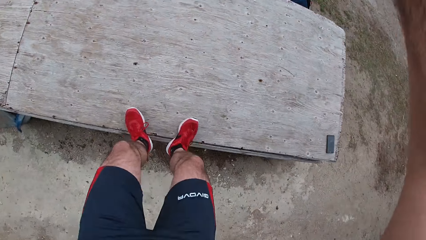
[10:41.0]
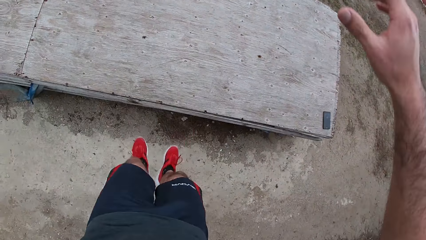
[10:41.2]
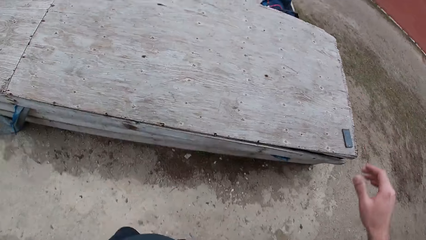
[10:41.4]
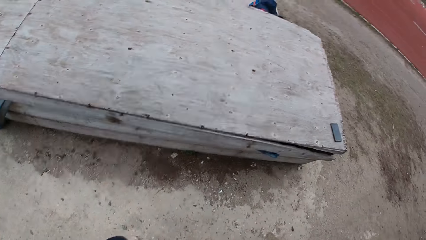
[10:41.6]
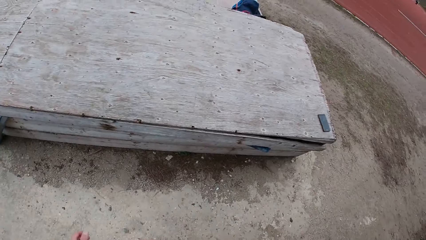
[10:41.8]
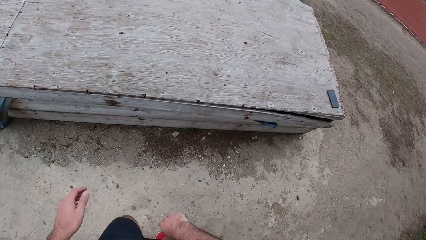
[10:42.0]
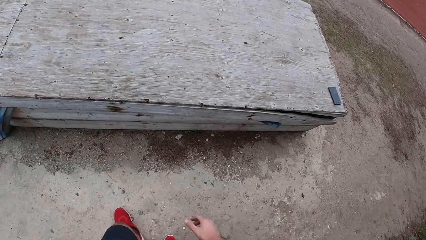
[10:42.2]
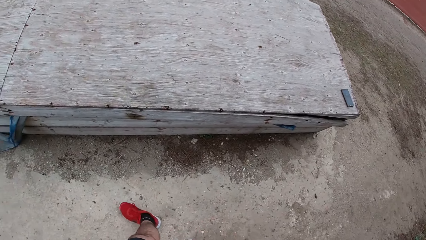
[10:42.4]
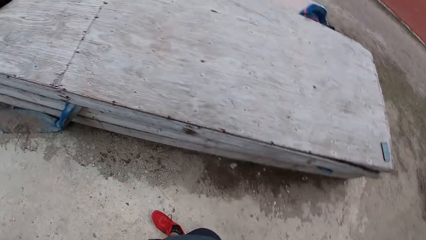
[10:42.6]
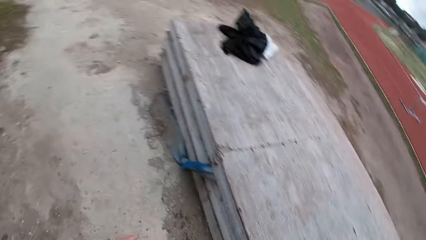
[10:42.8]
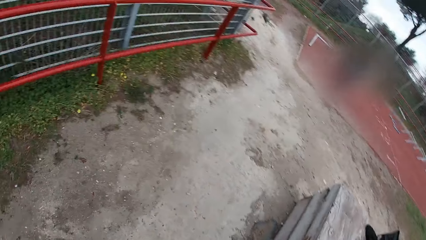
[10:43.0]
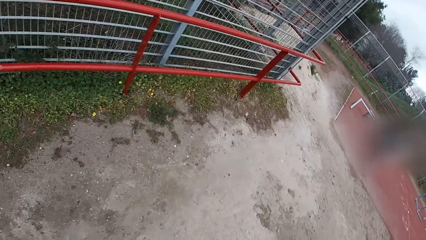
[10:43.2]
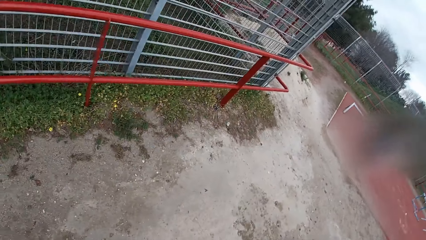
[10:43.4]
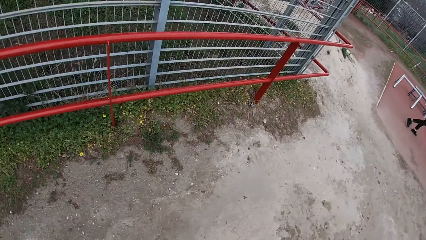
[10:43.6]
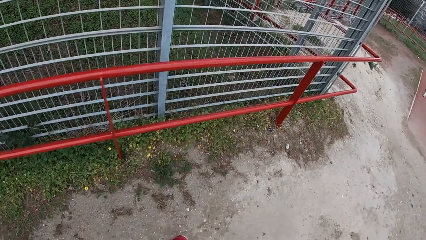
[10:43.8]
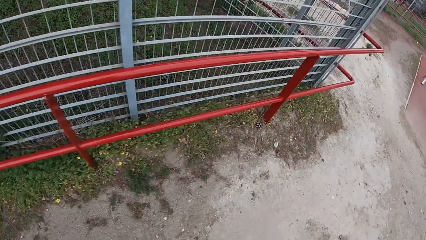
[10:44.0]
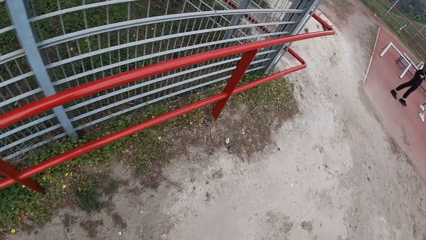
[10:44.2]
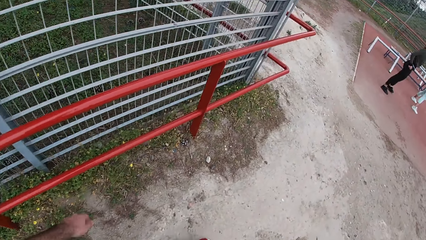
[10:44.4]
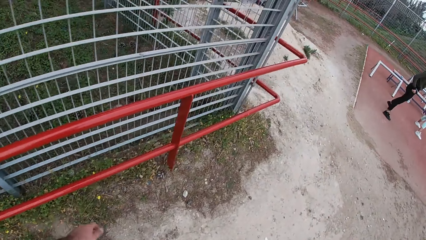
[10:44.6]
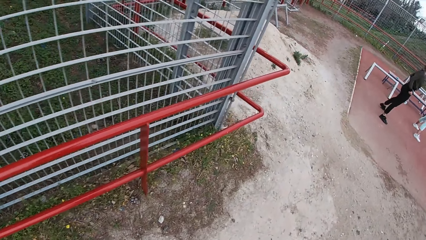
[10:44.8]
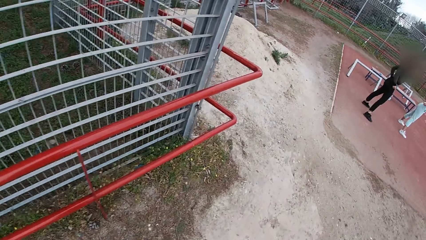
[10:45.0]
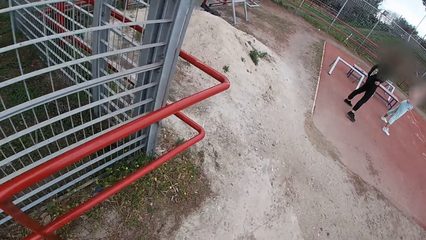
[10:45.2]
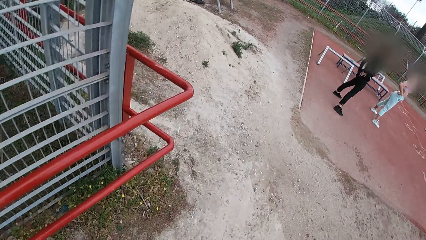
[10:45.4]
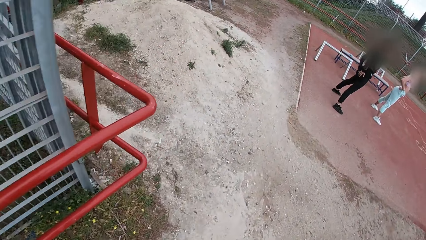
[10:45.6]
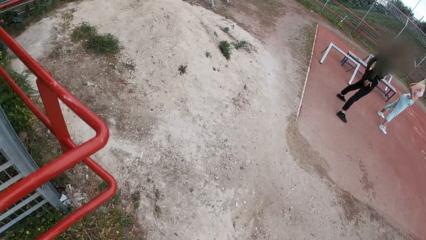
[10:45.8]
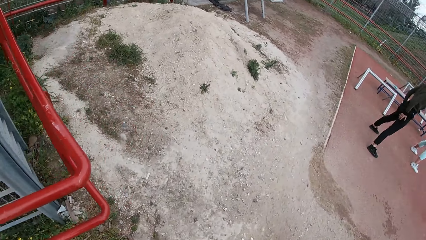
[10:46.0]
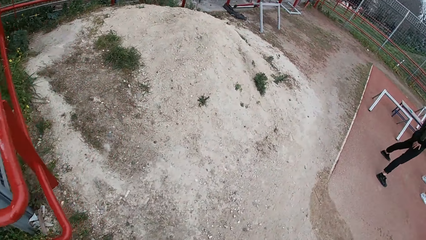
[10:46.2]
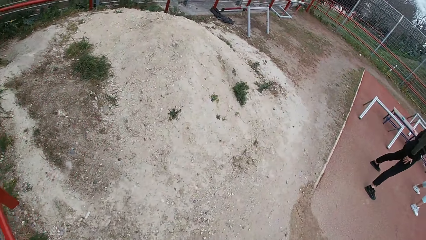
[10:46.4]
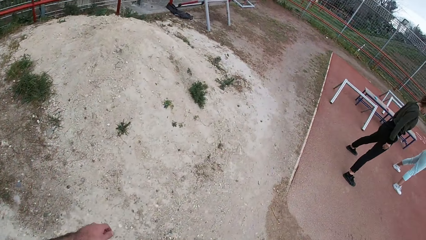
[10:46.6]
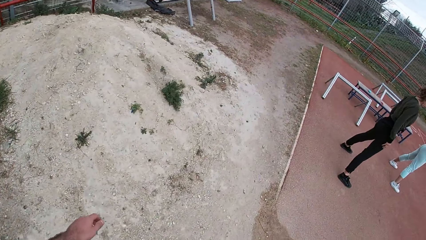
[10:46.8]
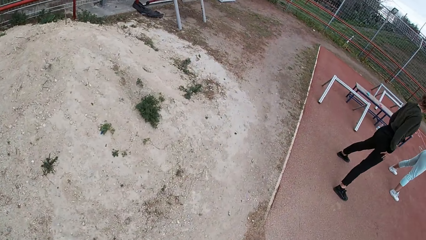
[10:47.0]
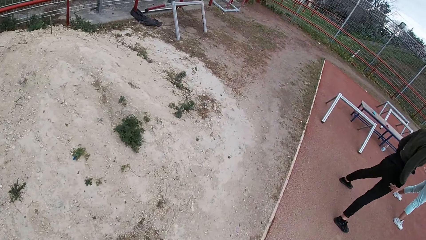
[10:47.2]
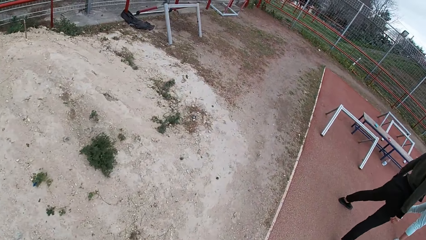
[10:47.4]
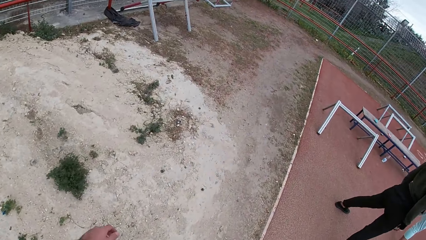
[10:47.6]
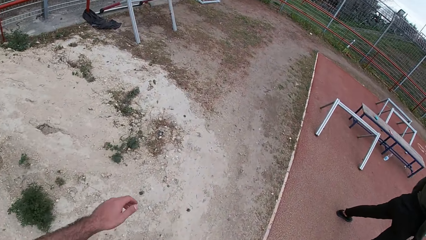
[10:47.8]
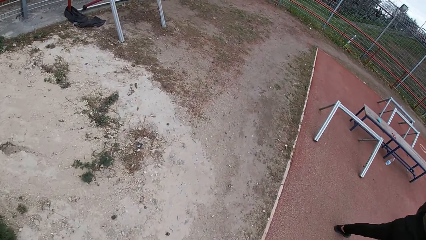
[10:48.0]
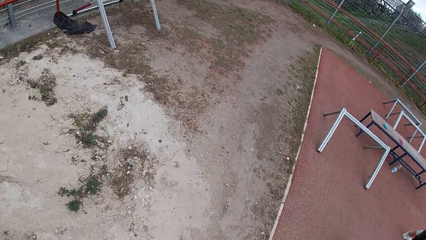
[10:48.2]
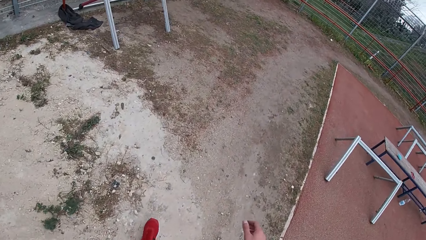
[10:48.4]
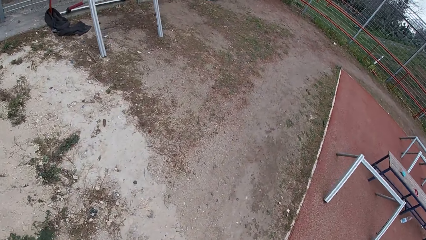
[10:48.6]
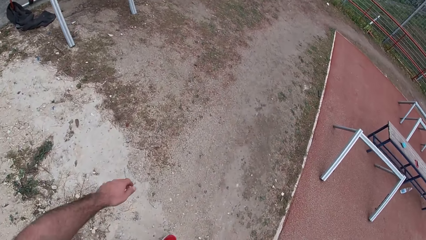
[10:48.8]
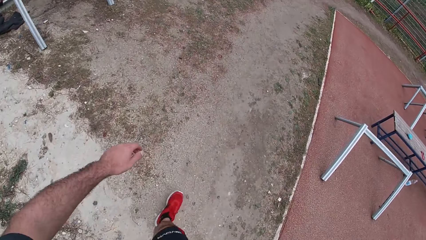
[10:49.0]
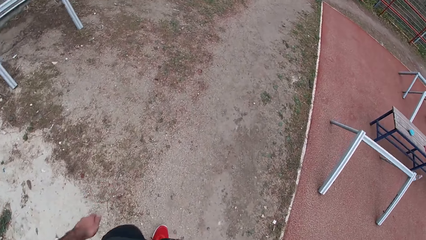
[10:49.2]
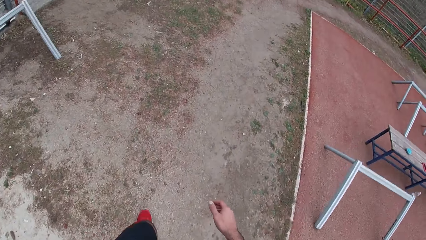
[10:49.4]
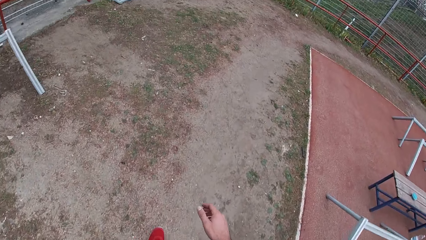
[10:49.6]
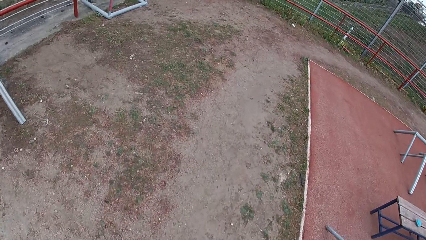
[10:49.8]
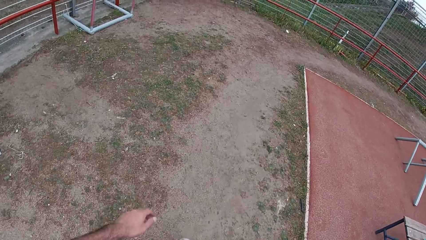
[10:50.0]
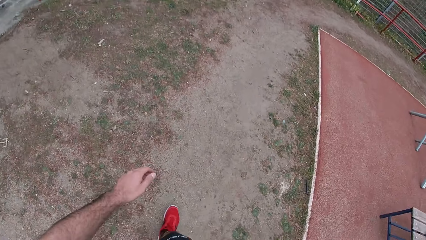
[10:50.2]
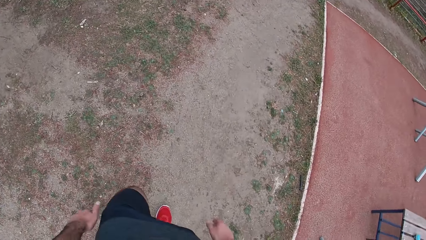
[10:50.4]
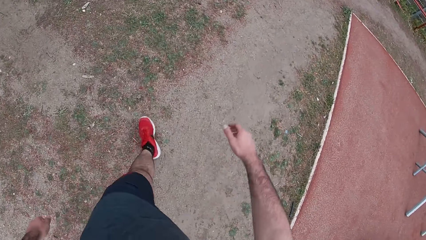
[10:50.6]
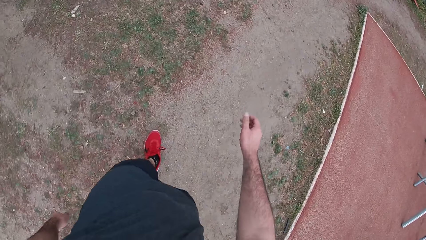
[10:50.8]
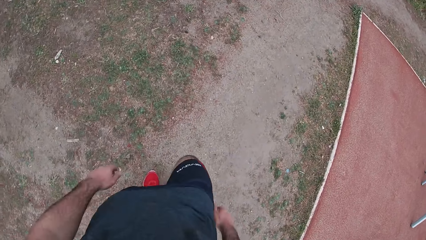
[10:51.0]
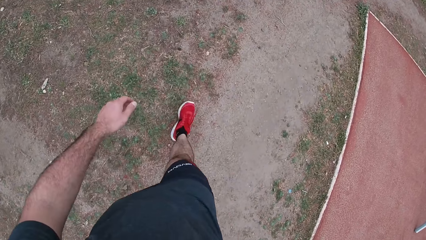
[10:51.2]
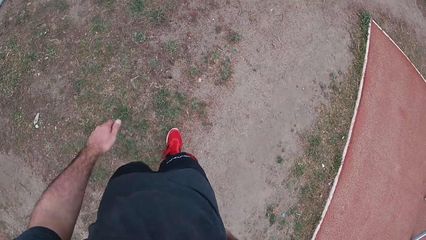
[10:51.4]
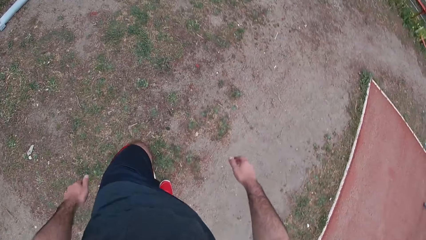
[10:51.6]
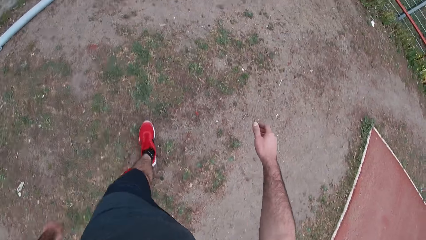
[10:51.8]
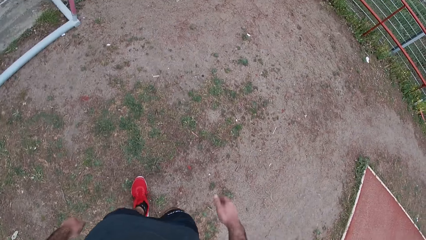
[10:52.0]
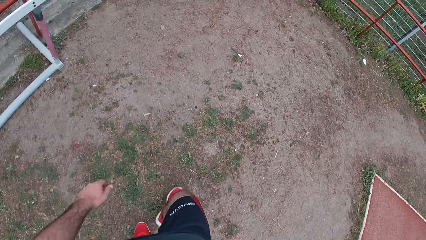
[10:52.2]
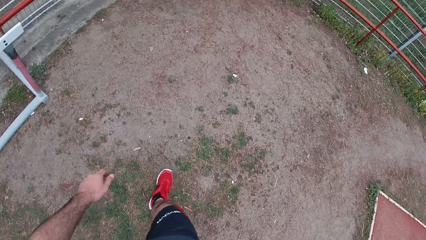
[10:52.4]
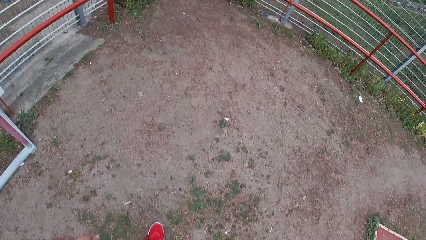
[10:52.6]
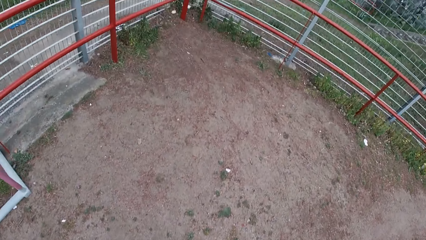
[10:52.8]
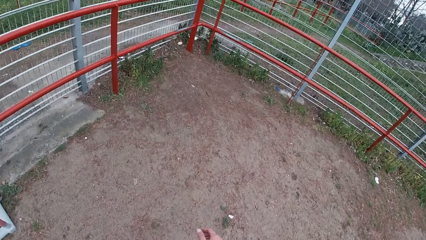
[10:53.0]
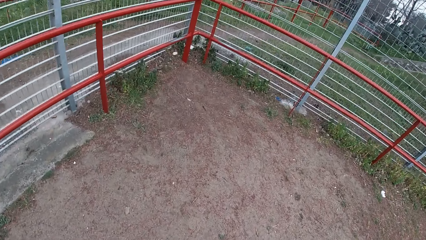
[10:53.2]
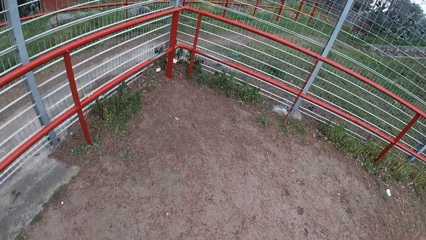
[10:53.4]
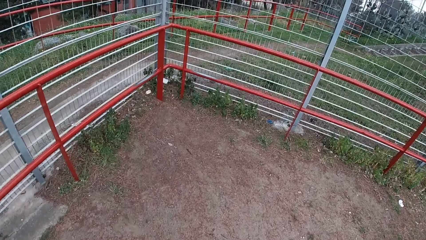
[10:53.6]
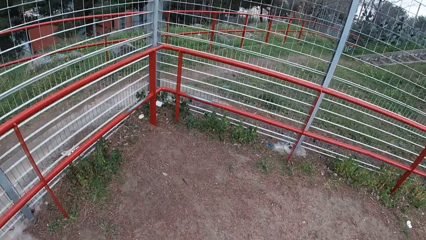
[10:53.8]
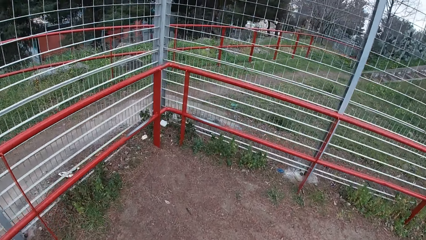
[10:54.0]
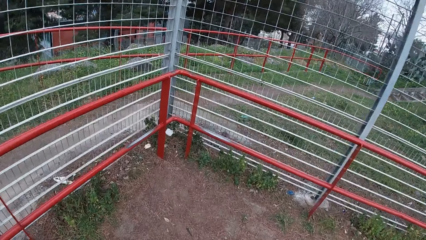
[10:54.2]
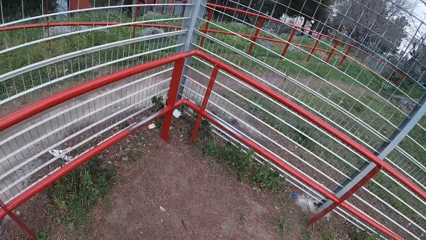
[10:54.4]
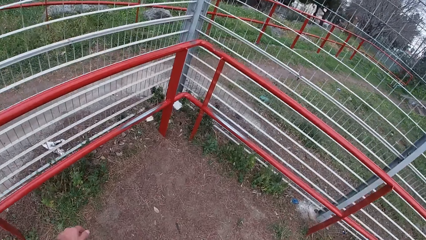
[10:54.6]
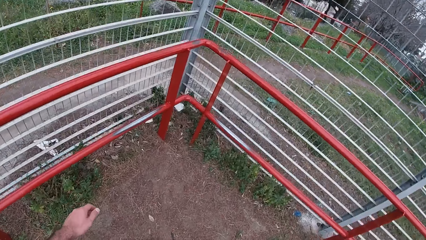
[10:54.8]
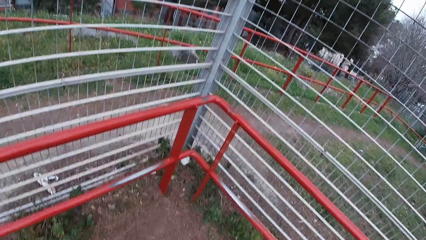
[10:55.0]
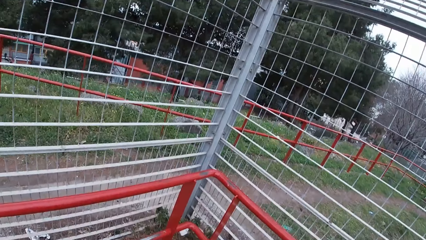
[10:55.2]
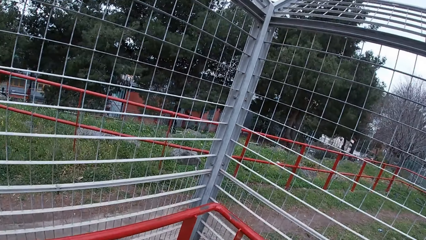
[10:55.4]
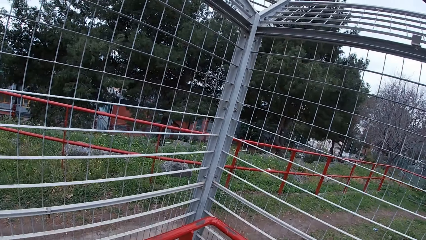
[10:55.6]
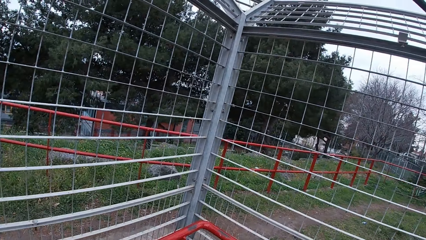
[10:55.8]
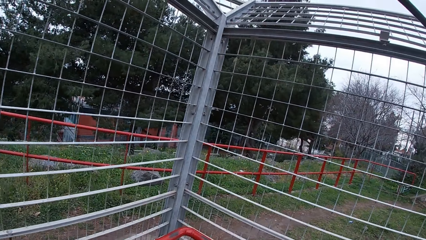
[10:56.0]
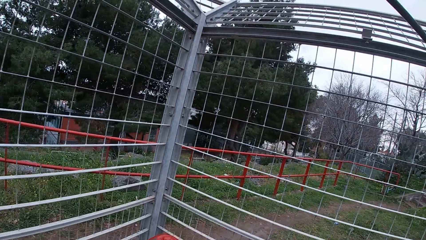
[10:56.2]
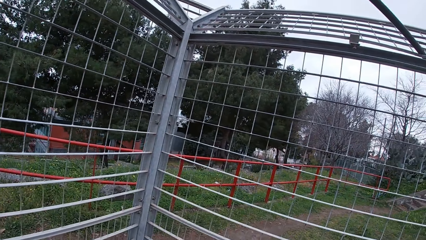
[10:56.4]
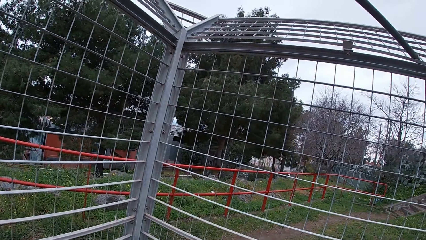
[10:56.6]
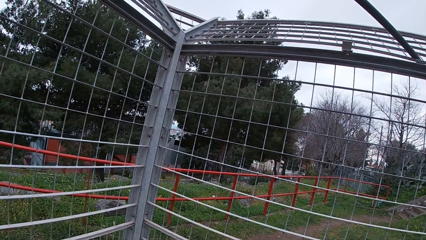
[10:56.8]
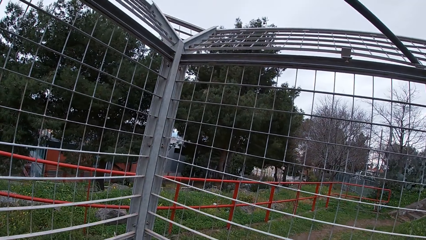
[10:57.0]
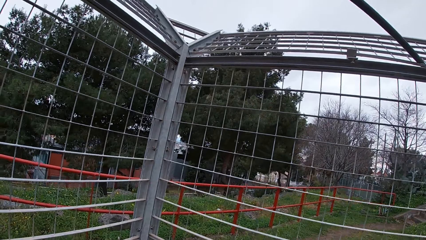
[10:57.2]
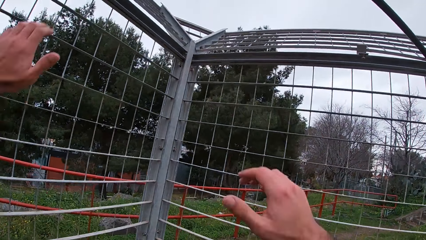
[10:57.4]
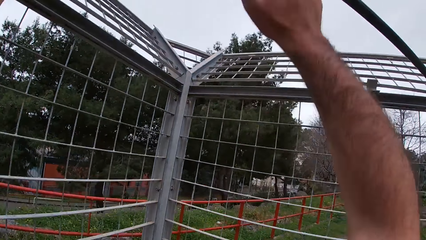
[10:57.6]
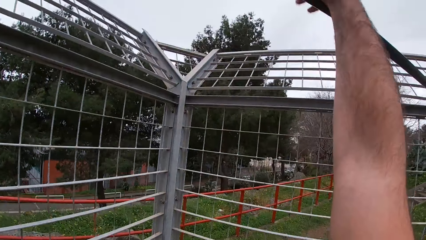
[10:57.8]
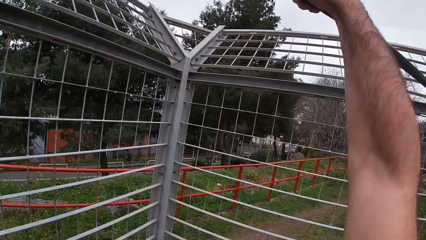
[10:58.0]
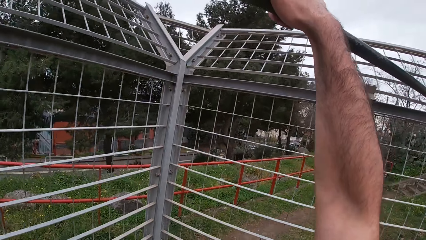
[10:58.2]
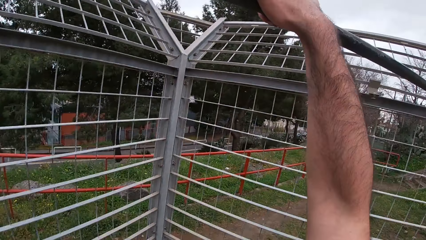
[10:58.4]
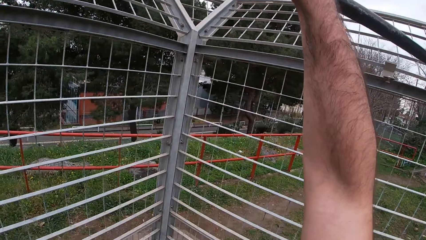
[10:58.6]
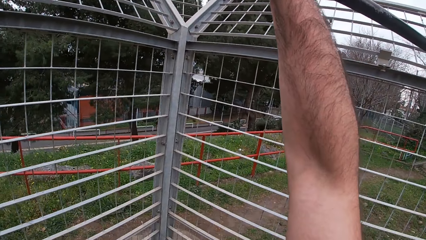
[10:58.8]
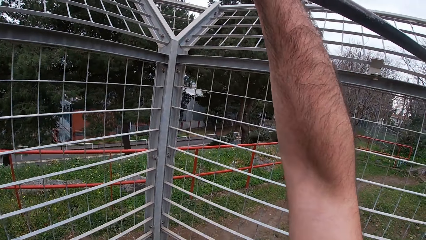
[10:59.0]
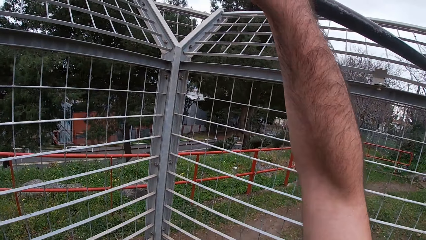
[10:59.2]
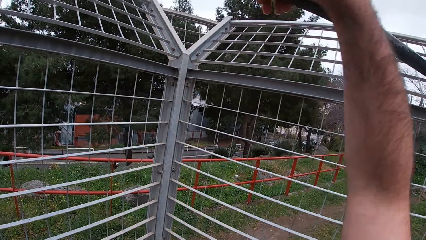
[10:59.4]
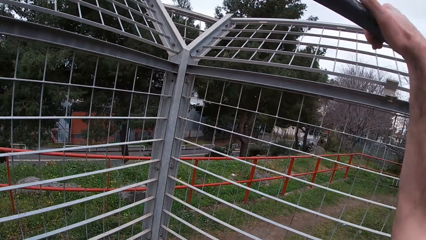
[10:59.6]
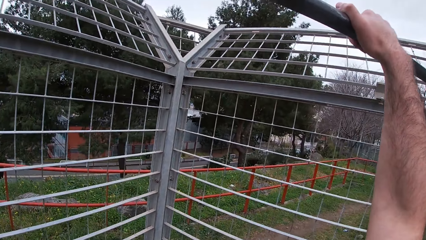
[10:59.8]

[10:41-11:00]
The camera wearer walks towards an edge in the field. He walks past a lady and another lady. He exercises with a pole. He jumps on the metal bar. He holds the metal bar firmly.
